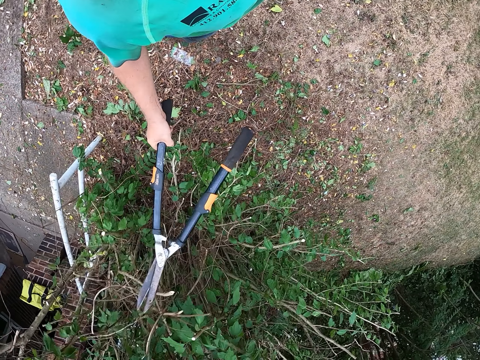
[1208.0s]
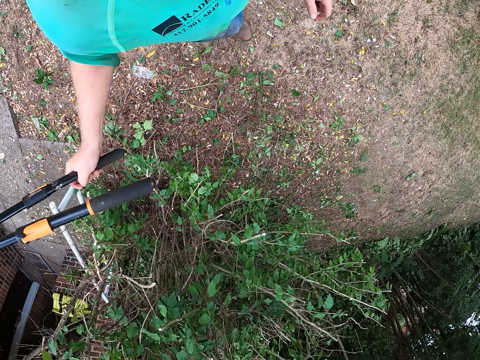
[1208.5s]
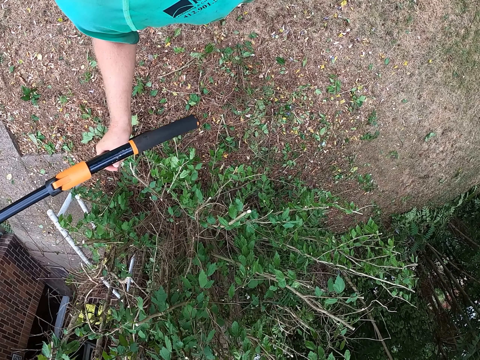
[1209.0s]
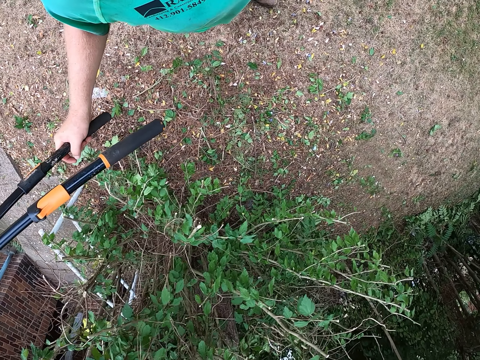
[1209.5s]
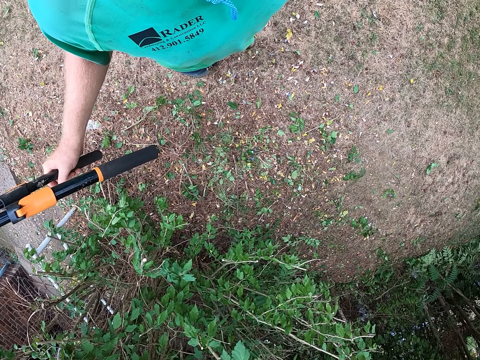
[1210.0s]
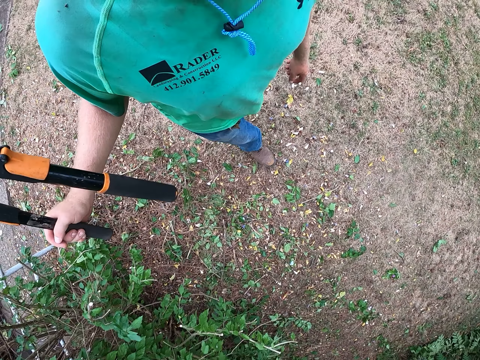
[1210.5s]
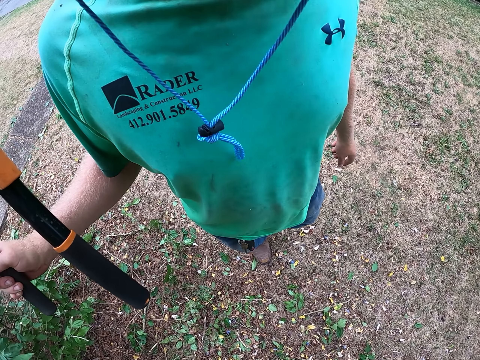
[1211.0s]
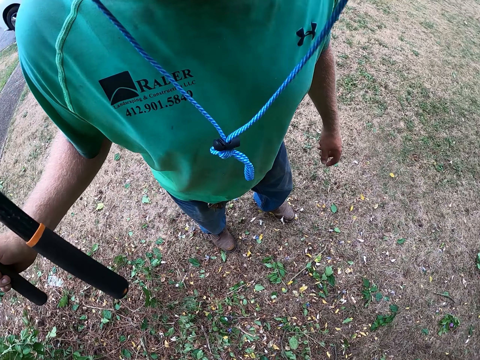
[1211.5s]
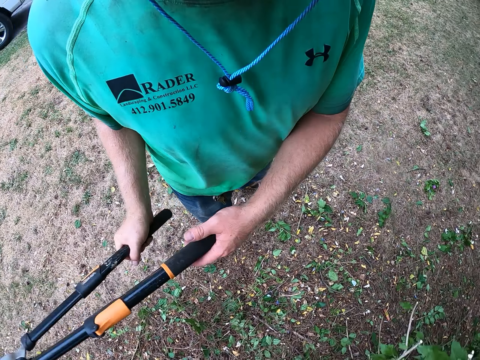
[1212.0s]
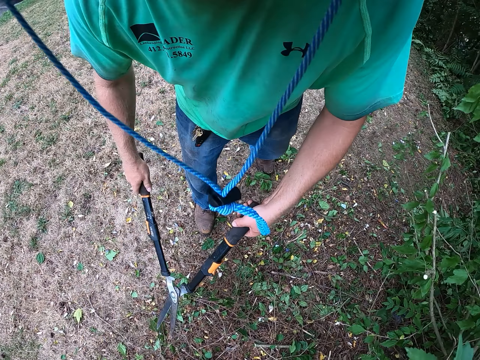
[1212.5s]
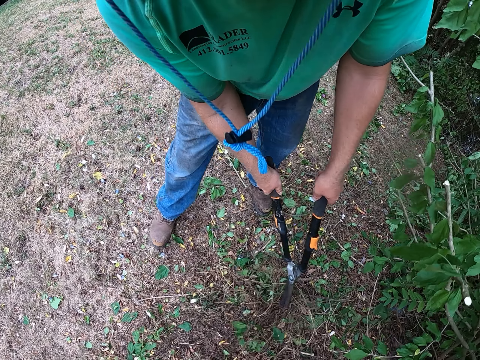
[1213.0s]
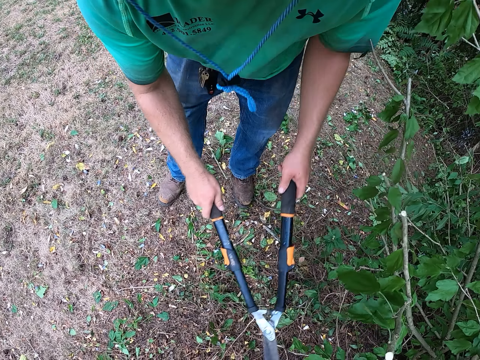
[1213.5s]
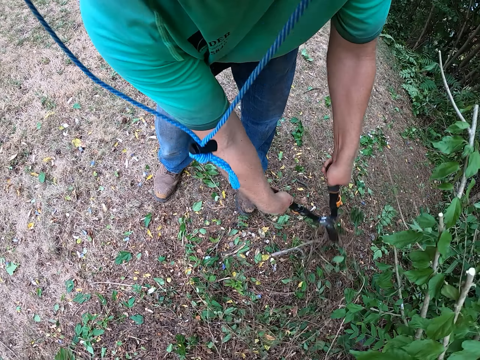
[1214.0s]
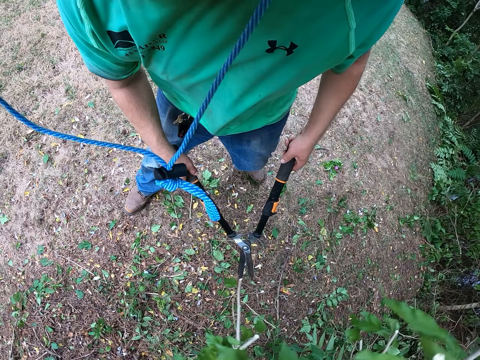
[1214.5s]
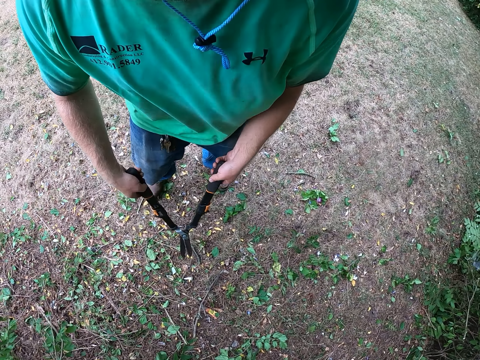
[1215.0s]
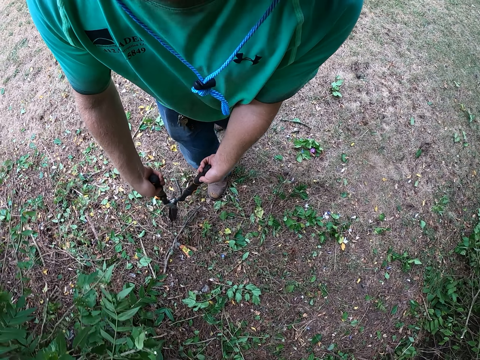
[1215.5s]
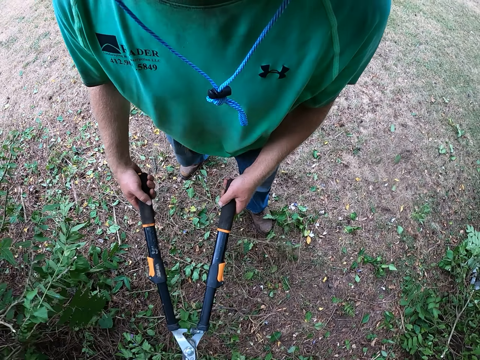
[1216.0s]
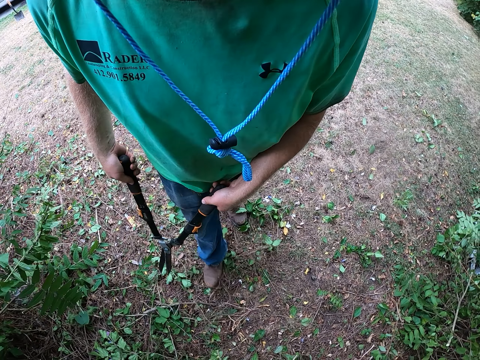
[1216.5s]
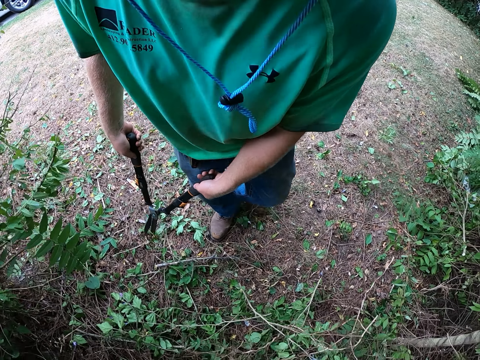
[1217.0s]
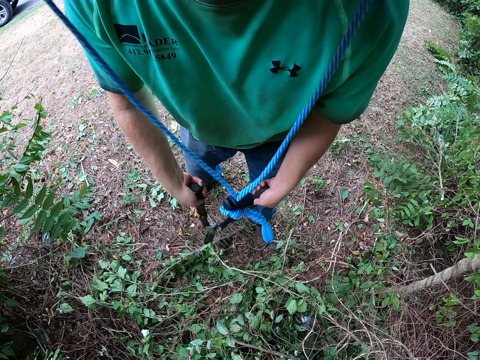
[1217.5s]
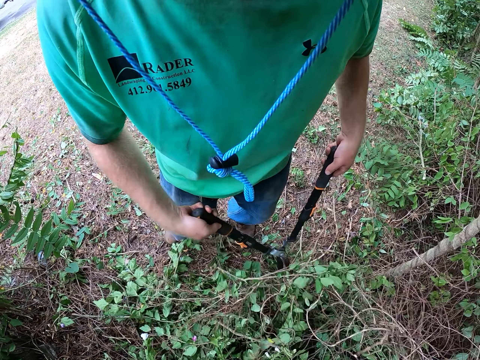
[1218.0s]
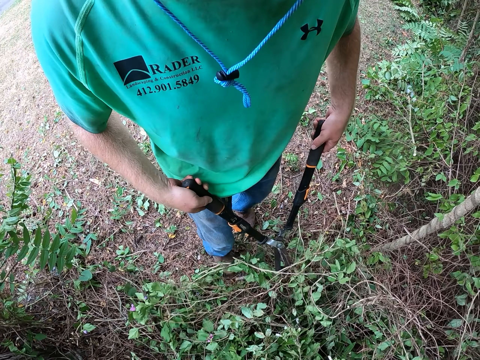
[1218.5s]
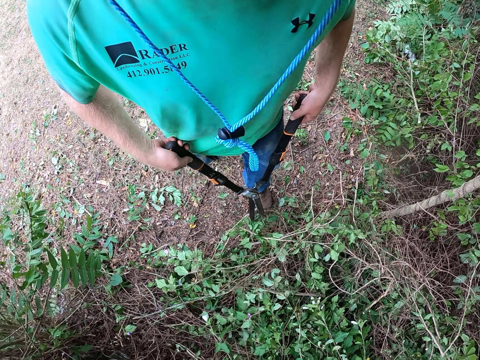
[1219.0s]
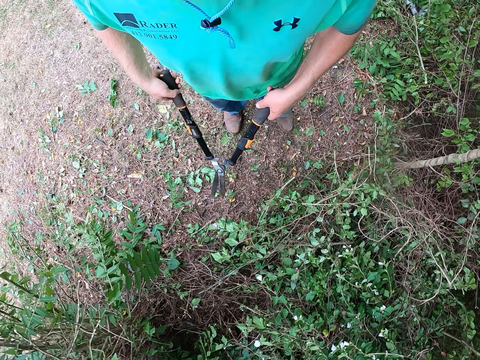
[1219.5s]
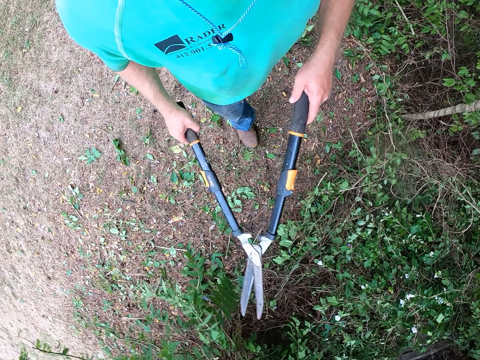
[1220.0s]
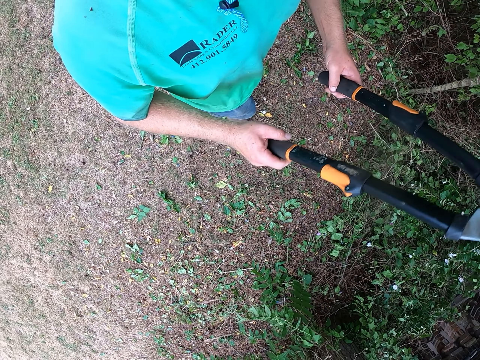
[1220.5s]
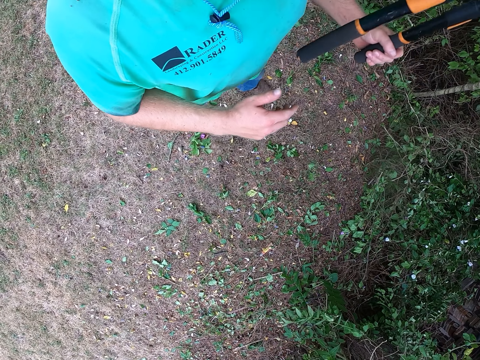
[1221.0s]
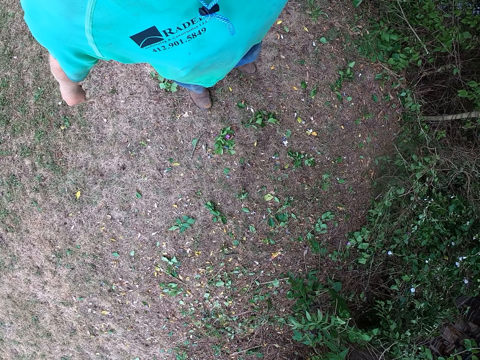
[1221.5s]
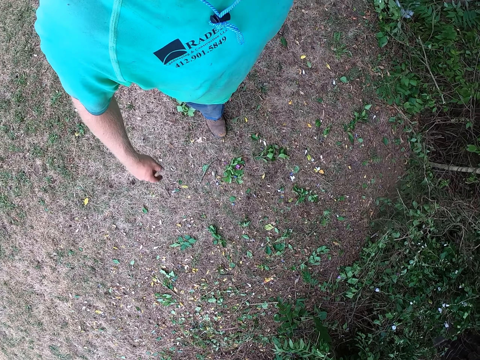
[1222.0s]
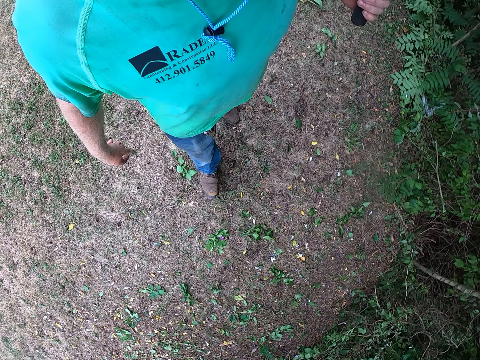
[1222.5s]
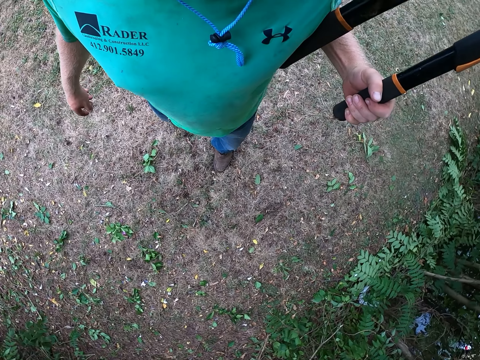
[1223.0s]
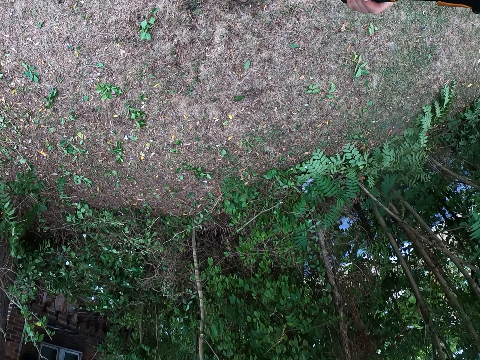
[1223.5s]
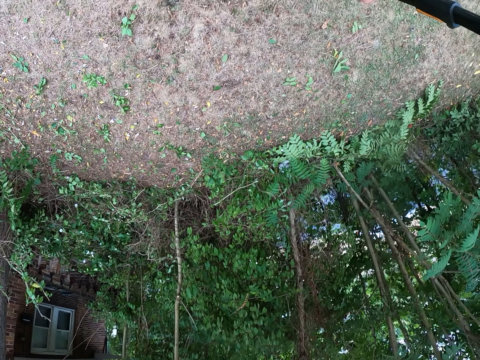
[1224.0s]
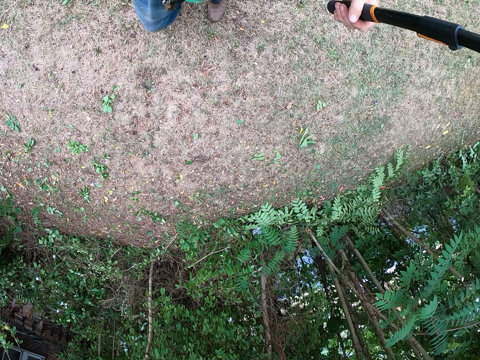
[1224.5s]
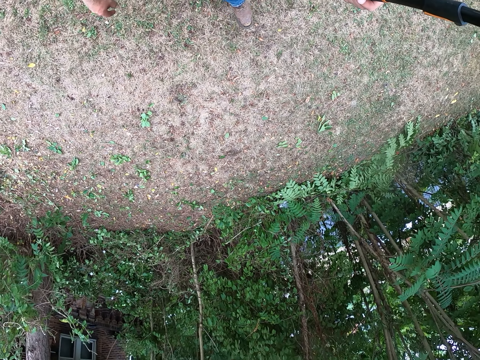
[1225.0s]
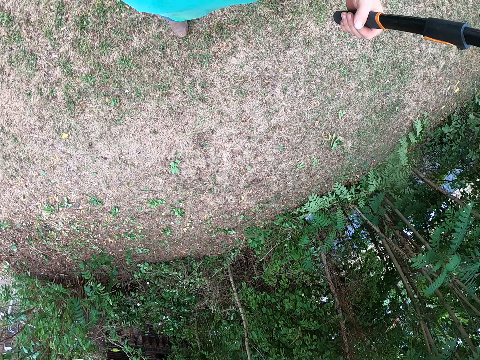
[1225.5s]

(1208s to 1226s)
The camera wearer hits twigs on the tree with the hedge shears in his right hand. He walks around. He holds the hedge shears in both hands. He rakes twigs on the ground with the hedge shears in both hands. He looks around. He rakes twigs on the ground with the hedge shears in both hands. He looks around and lifts up the shears. He walks around.

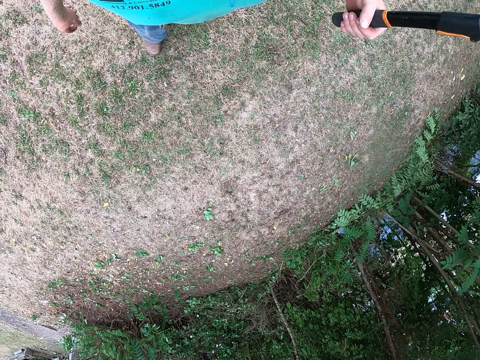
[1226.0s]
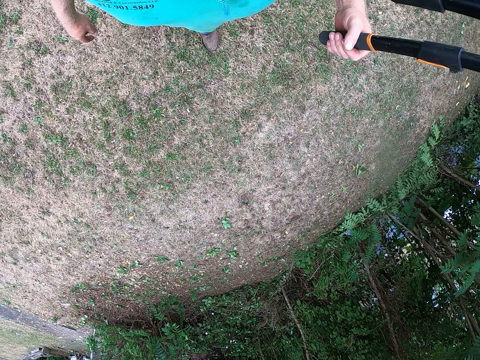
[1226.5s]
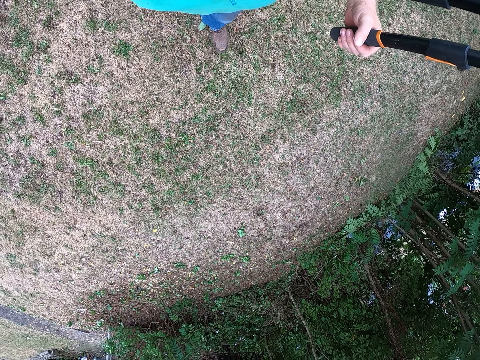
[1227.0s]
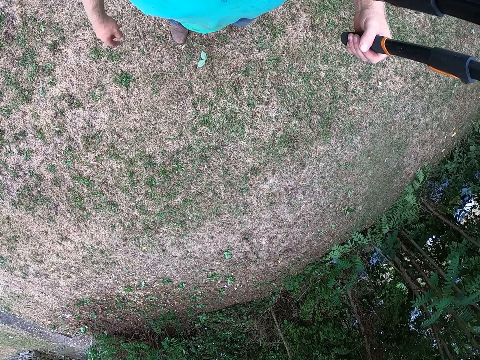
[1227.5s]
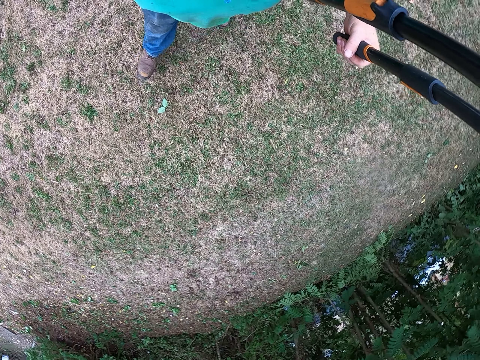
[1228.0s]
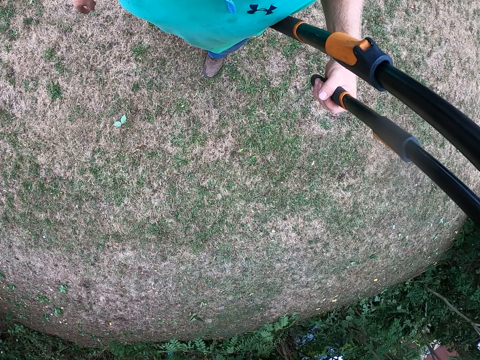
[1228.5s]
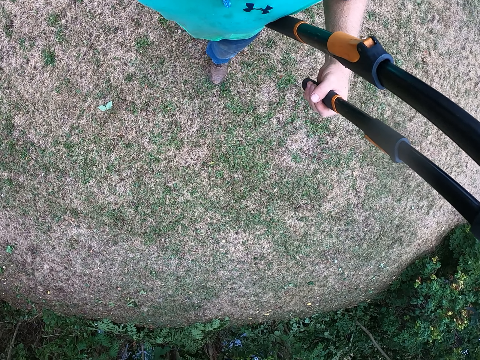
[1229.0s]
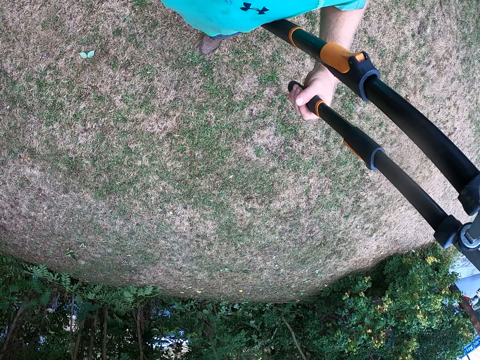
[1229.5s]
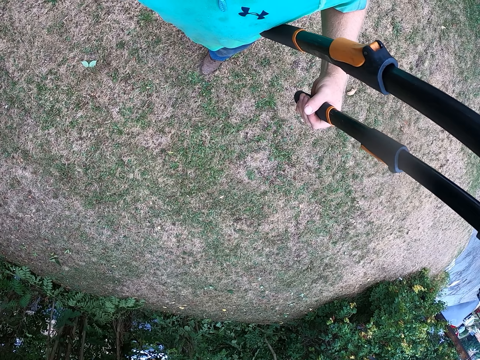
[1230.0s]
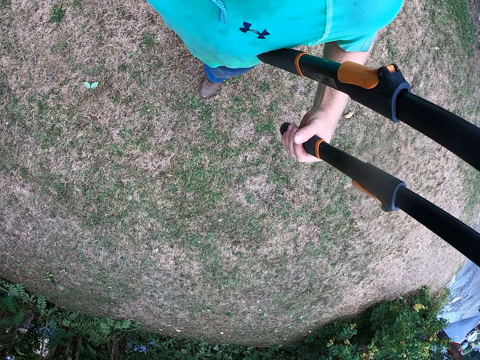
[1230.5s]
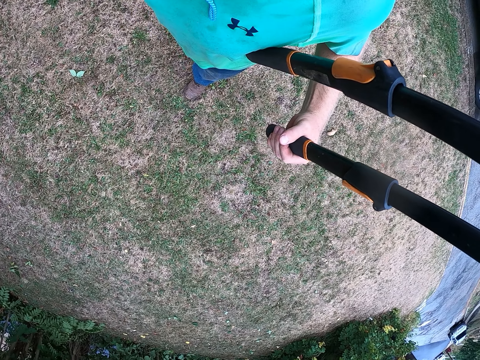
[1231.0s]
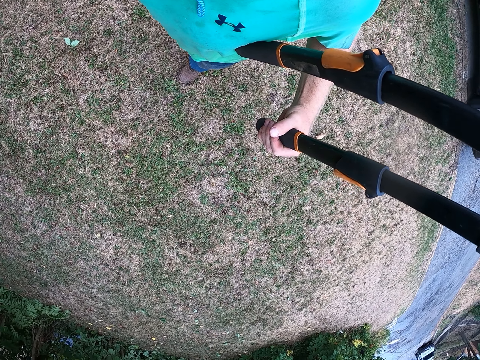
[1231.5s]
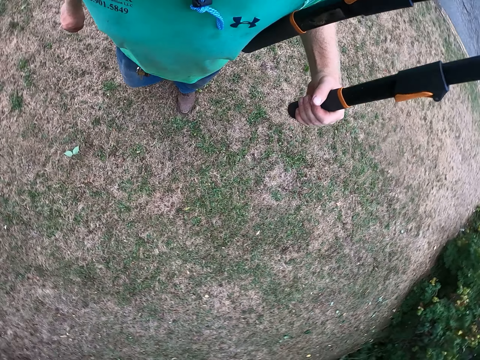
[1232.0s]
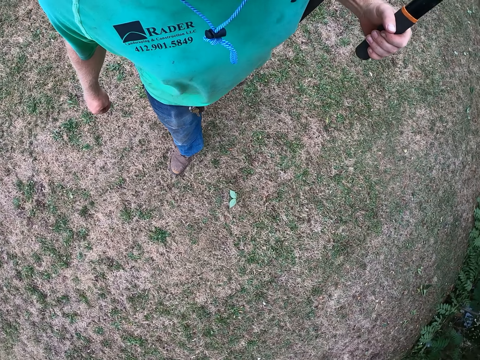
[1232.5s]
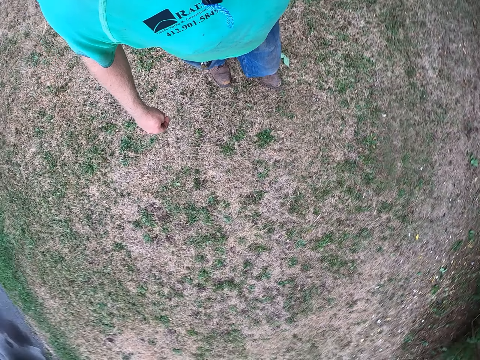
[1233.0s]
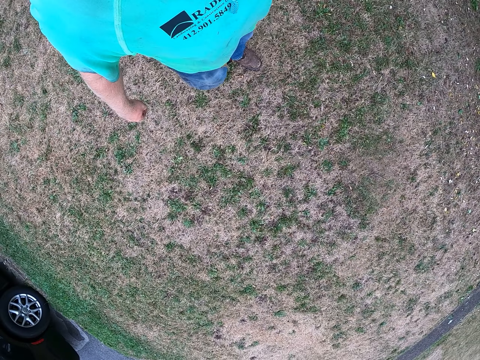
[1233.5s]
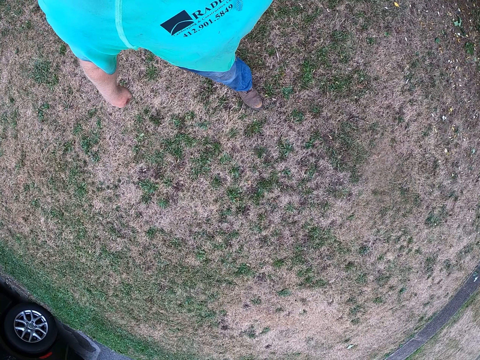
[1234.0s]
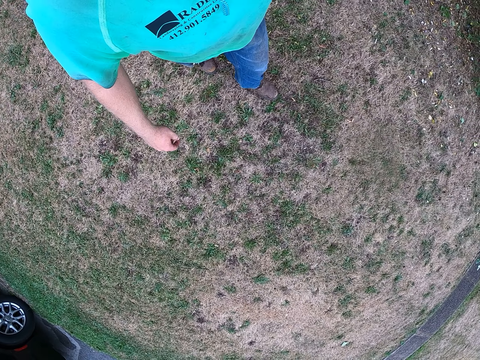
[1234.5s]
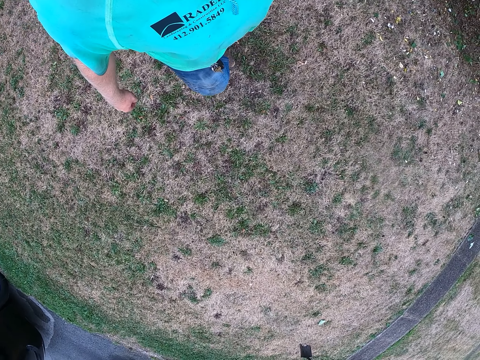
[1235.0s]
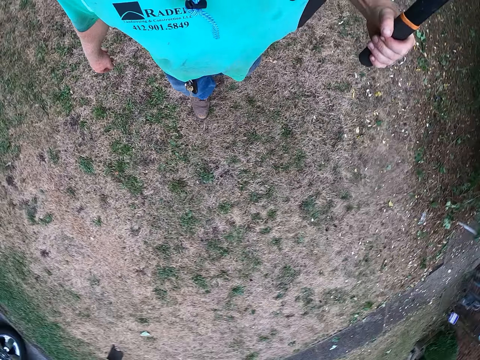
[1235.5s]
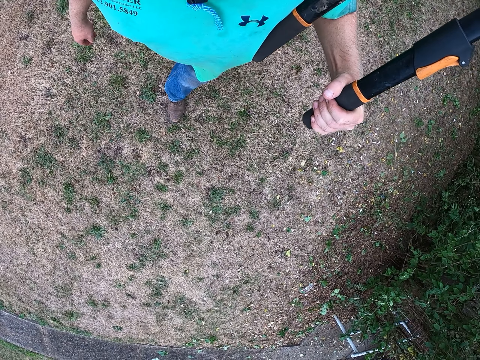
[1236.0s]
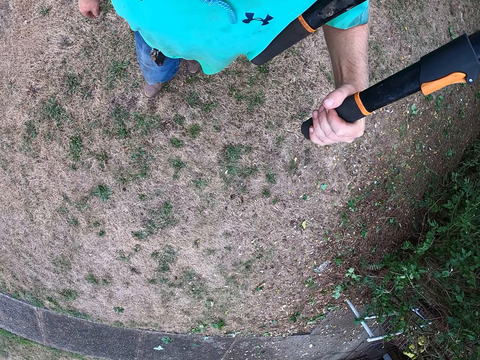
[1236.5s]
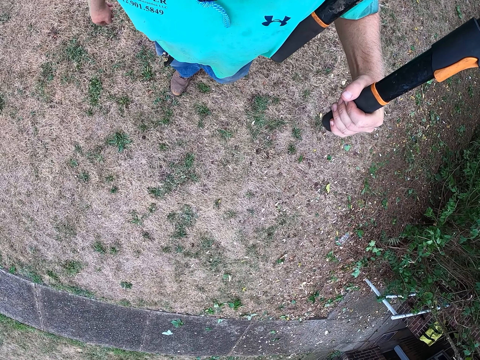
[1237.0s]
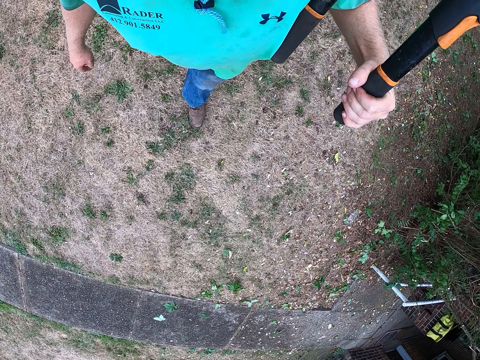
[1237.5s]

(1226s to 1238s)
The camera wearer looks around. They walk on a lawn.
